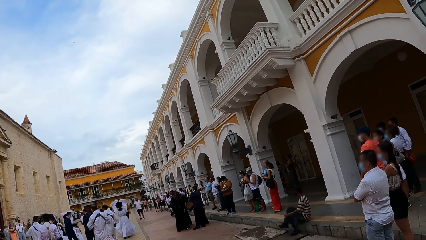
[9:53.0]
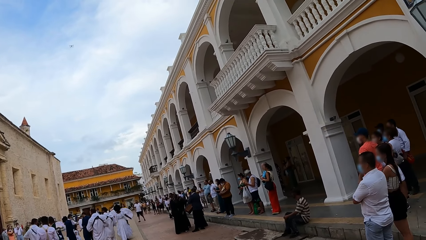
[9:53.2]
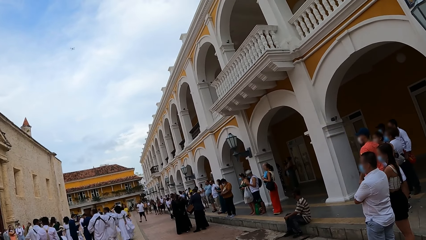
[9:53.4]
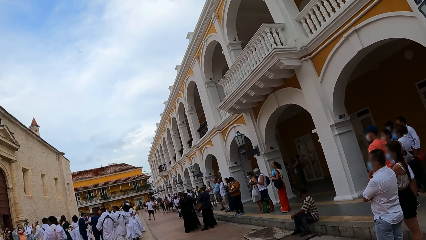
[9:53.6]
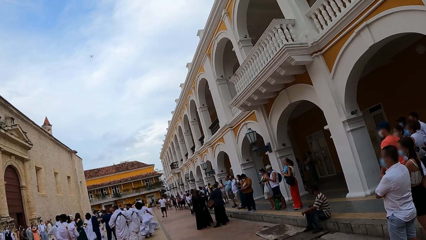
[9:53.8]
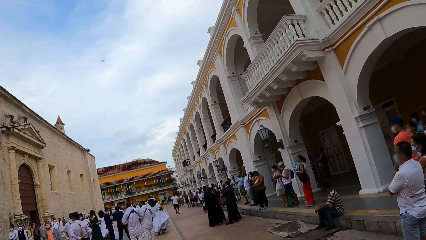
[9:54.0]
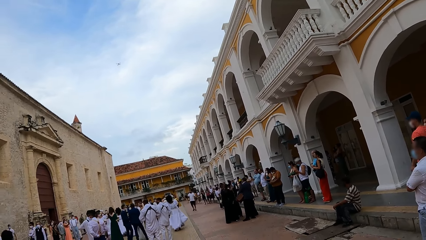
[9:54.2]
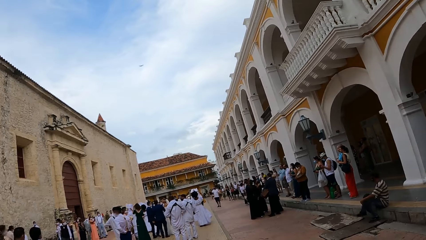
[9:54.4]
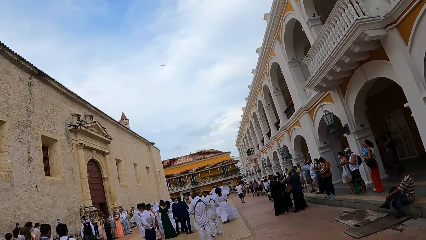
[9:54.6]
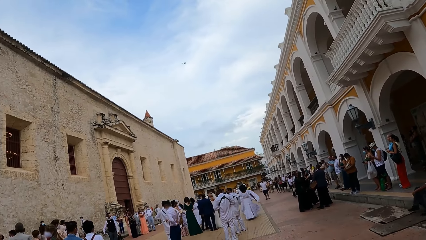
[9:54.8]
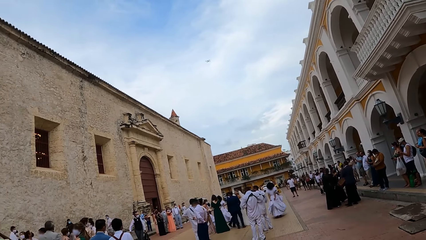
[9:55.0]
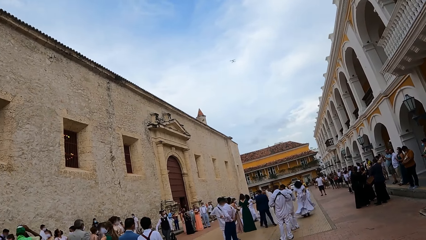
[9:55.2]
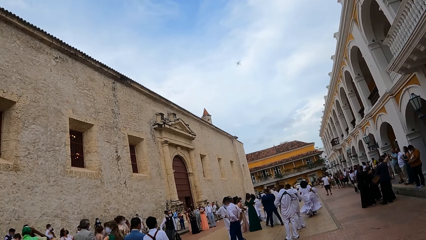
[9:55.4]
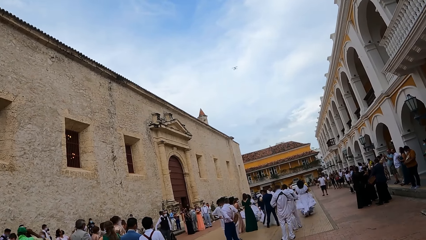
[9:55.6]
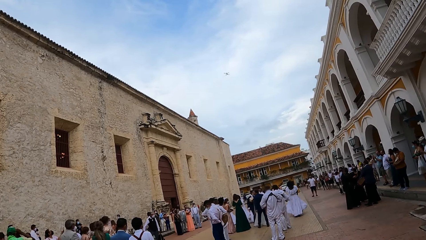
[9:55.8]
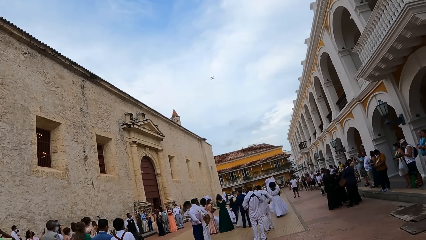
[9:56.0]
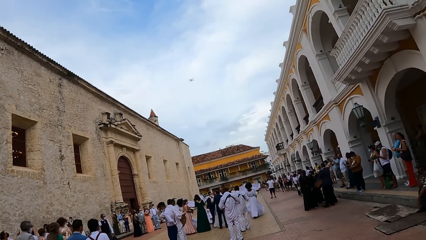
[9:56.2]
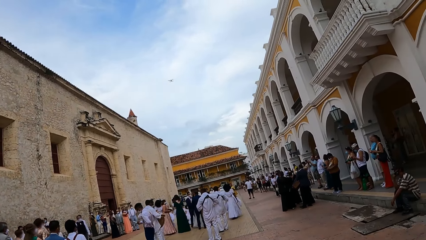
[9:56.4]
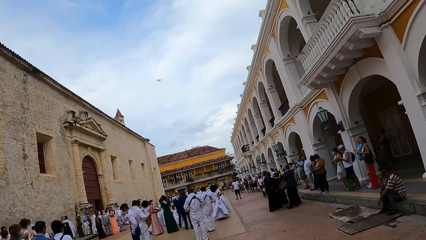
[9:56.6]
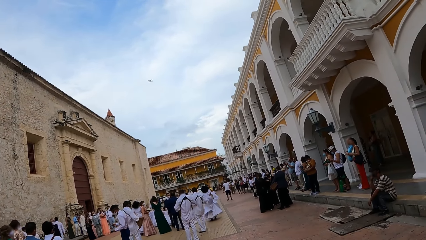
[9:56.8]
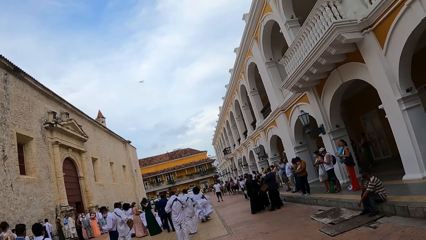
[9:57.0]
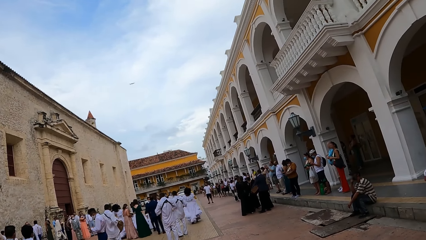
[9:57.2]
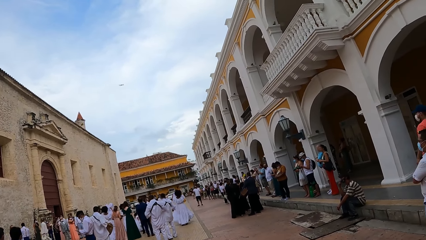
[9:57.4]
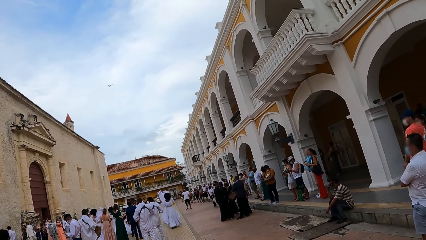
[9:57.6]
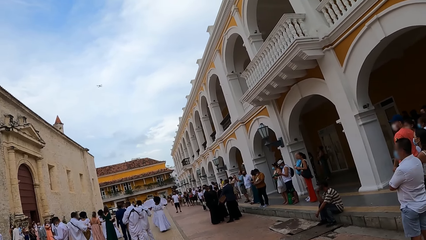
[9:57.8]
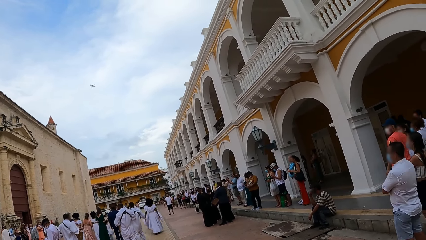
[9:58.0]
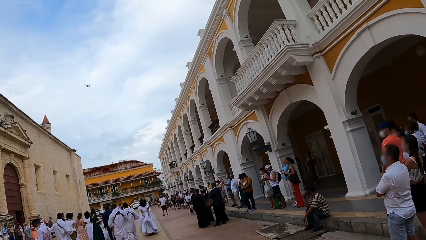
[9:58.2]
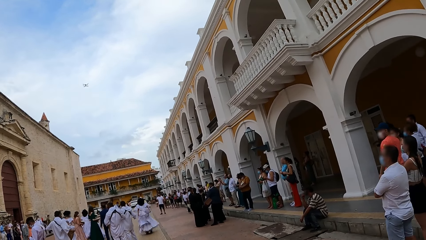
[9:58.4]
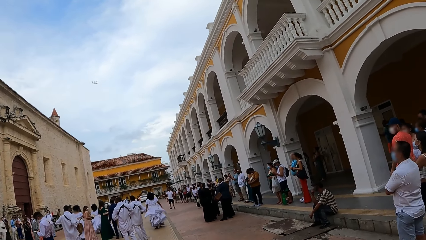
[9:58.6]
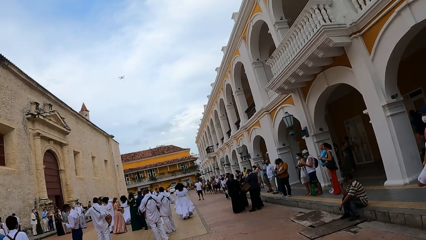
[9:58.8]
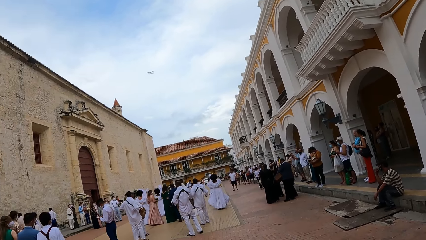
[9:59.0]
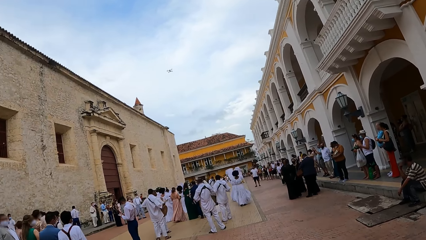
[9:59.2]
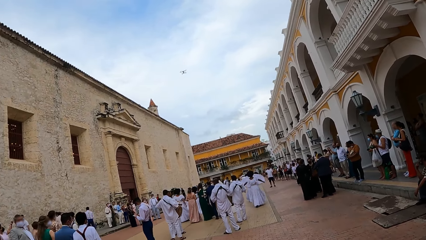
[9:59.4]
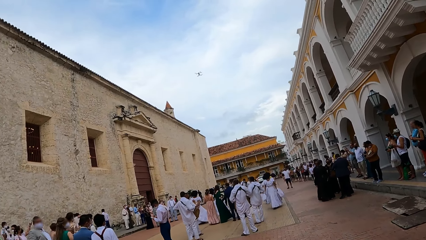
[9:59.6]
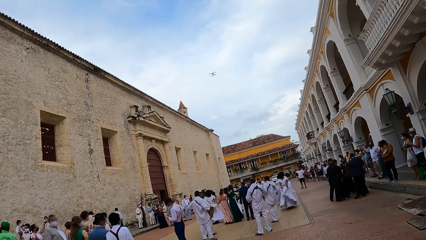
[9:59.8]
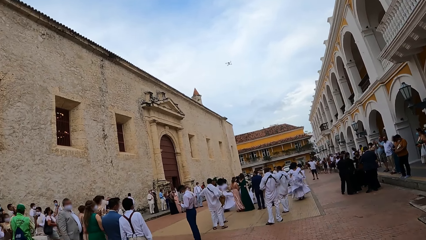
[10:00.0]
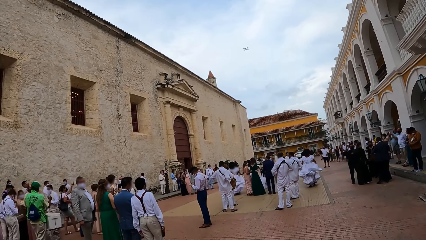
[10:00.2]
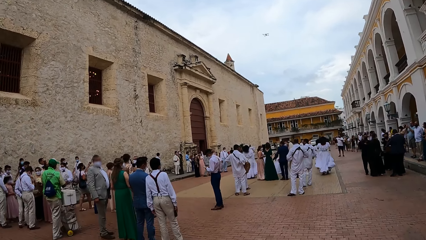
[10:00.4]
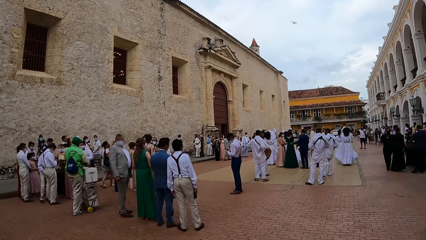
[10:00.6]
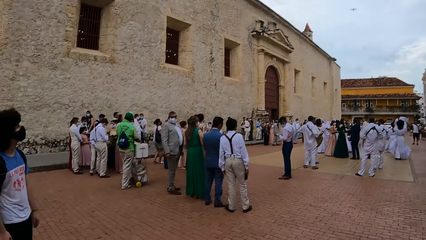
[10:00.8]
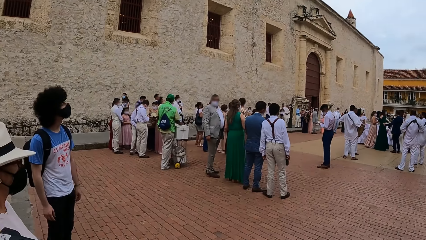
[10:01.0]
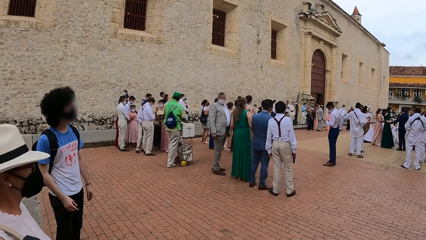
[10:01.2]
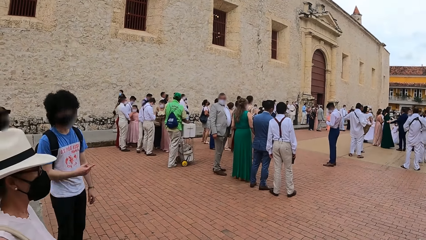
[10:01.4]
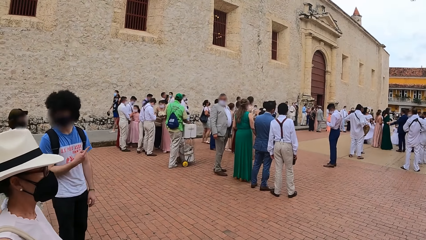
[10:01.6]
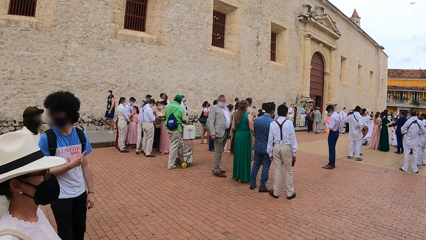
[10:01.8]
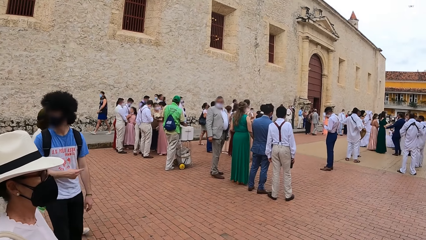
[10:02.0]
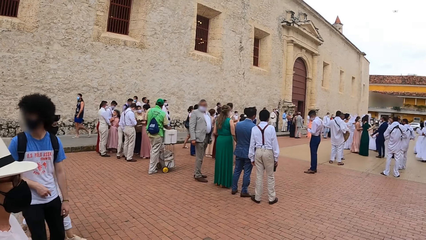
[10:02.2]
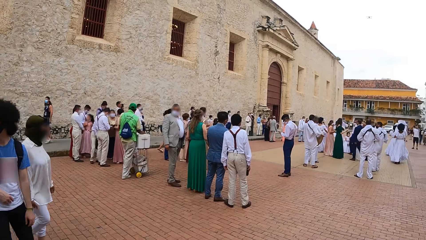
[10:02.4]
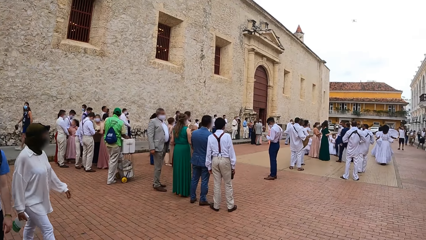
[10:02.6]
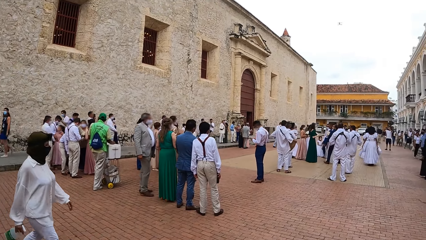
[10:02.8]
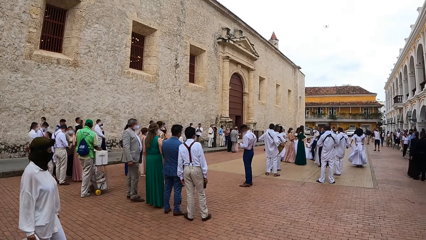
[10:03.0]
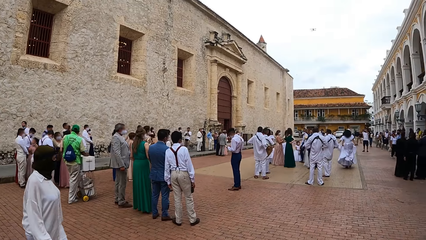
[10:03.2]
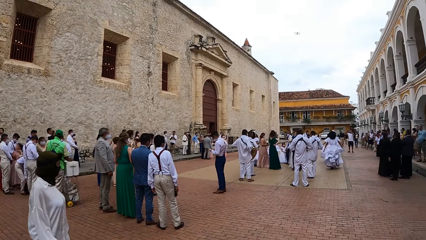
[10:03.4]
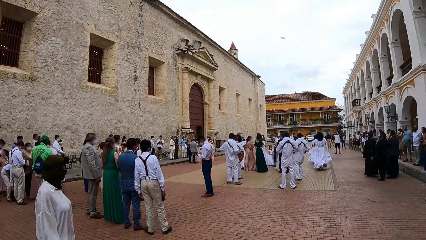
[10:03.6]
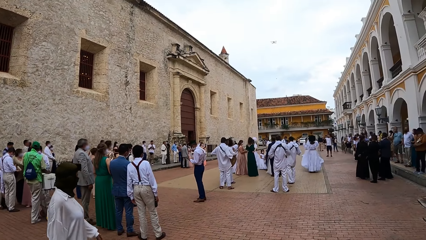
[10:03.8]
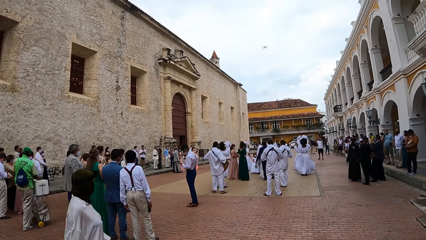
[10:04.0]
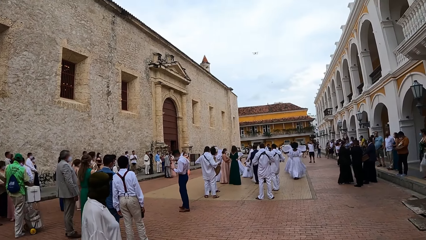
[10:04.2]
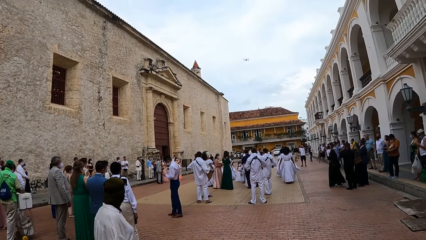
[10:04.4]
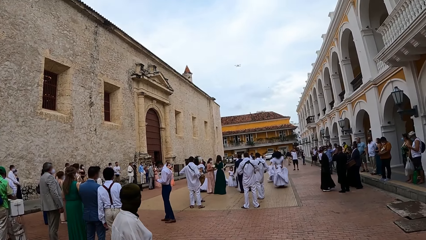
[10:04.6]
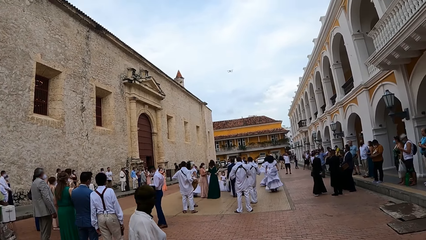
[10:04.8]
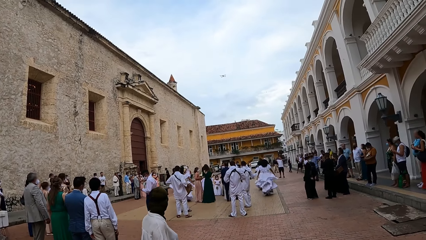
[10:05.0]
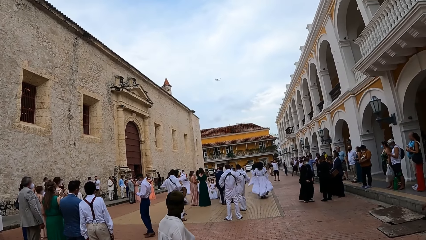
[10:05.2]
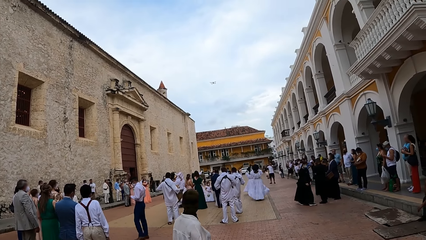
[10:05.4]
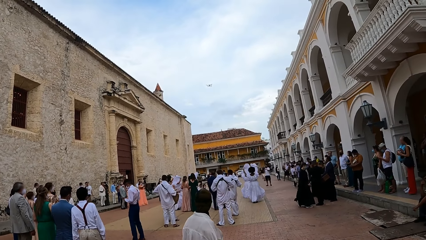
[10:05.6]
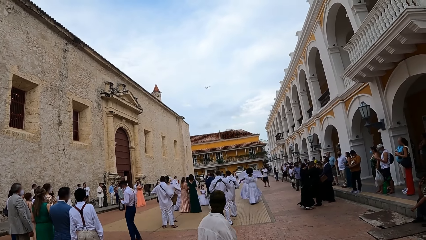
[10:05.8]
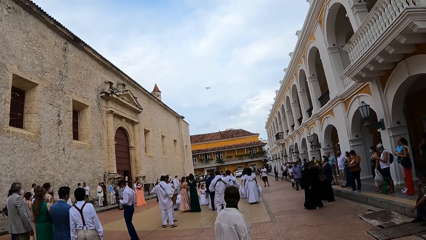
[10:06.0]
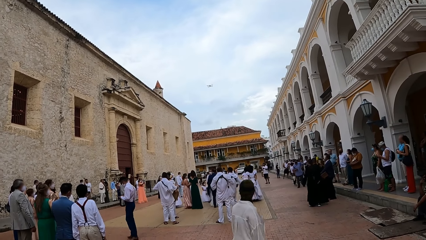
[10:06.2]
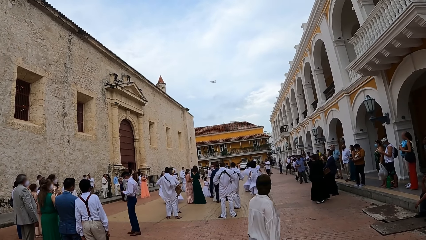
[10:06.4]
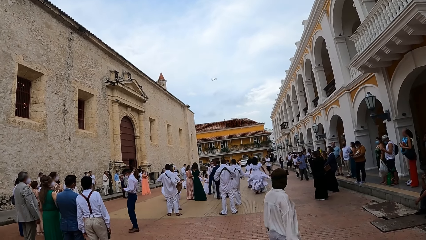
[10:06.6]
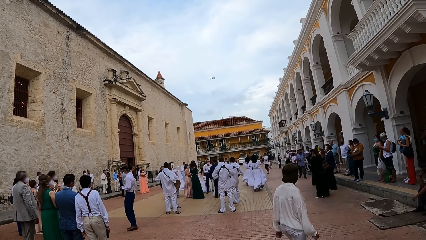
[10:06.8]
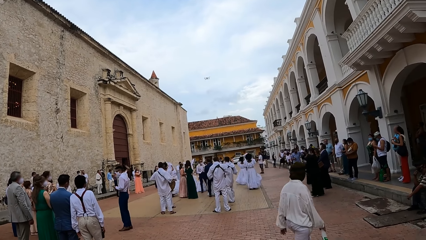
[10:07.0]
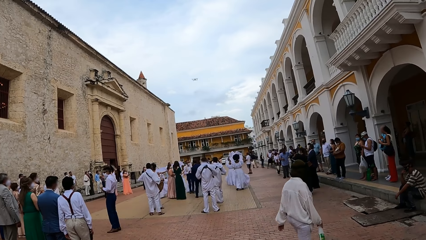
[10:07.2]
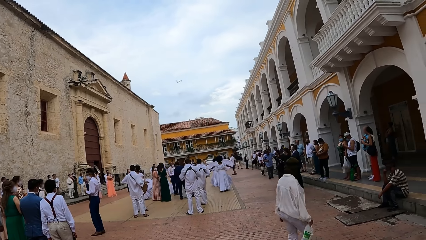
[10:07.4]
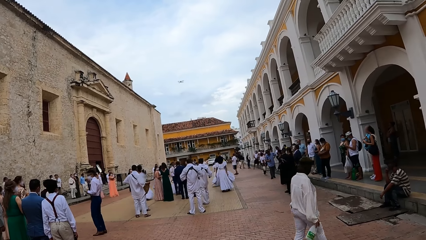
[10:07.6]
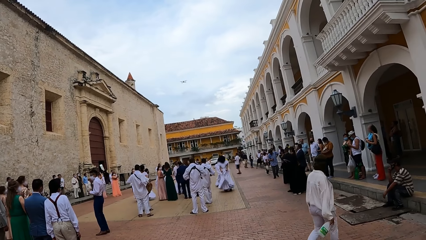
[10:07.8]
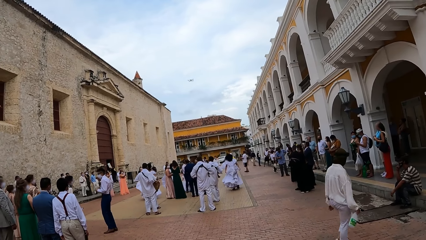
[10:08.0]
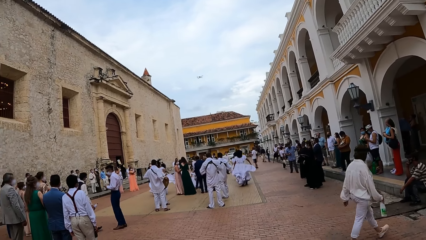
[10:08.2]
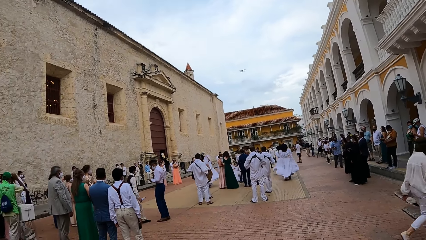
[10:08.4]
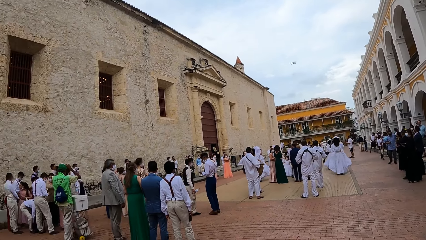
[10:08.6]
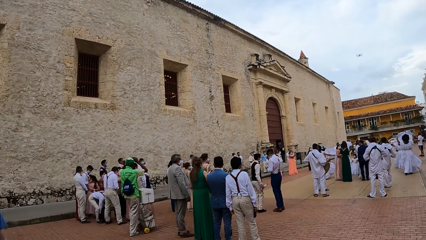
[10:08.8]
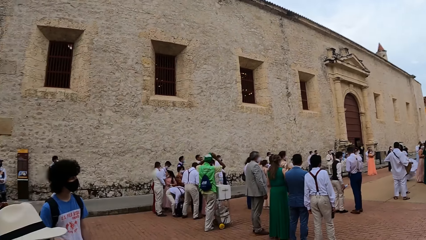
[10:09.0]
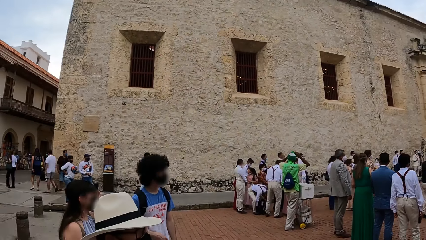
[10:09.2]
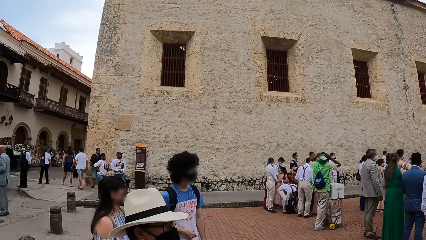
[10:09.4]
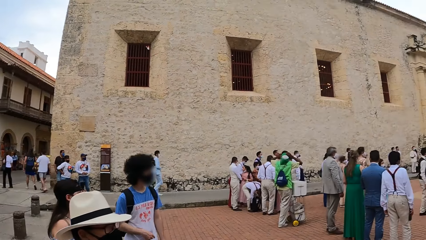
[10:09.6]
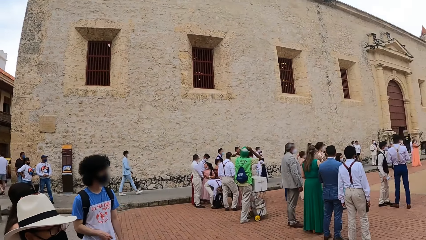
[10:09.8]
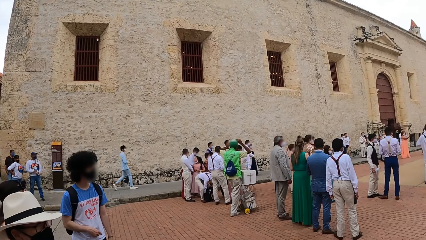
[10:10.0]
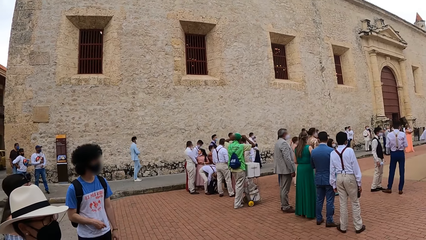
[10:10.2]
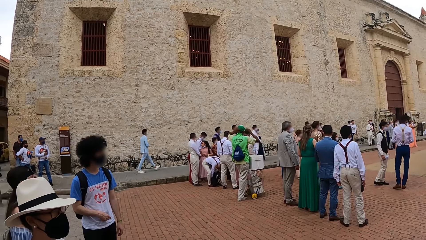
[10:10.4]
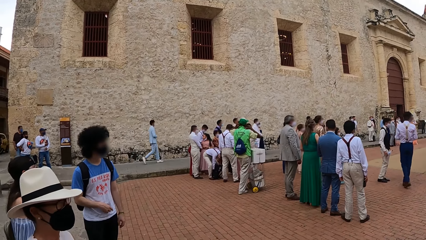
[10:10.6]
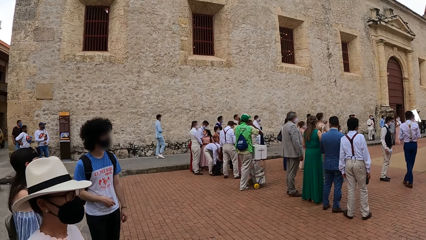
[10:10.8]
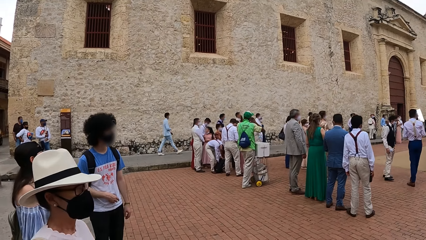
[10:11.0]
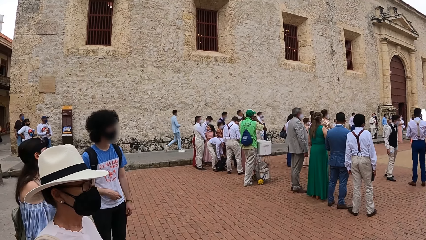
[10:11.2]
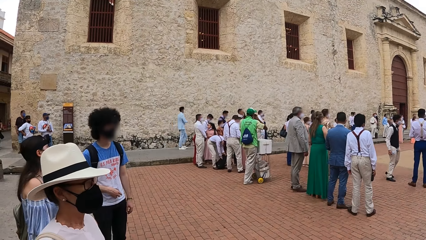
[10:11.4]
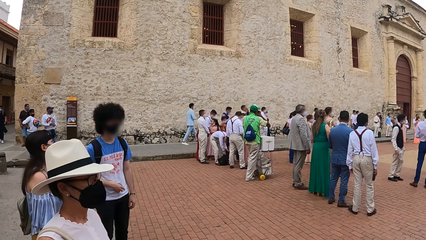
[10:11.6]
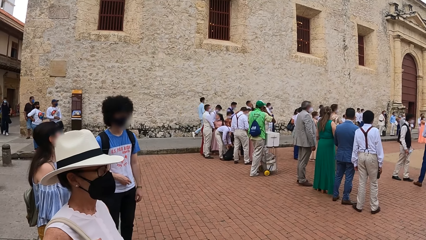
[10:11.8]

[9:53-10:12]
The camera wearer looks around the street.
